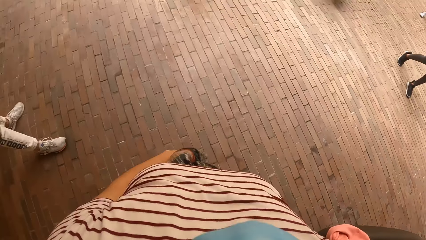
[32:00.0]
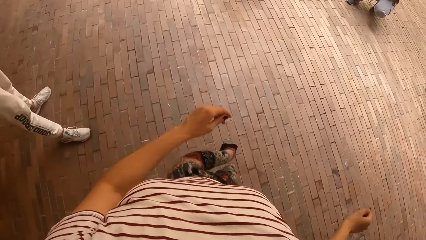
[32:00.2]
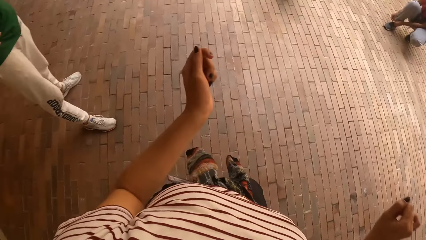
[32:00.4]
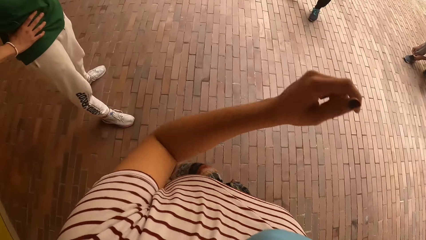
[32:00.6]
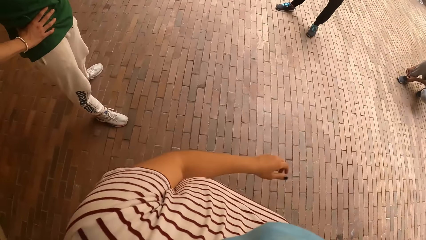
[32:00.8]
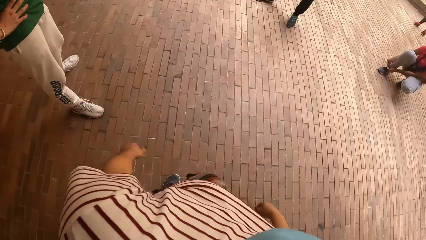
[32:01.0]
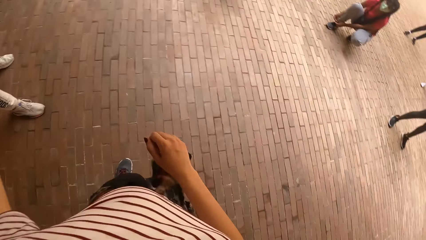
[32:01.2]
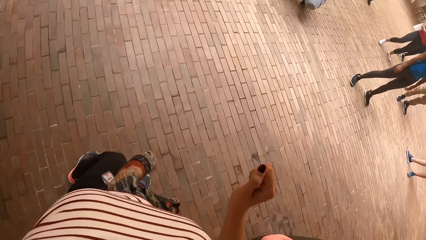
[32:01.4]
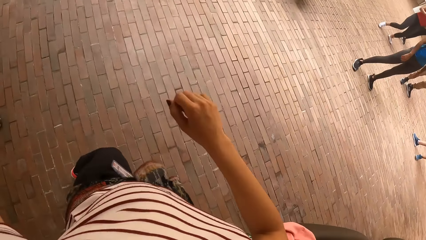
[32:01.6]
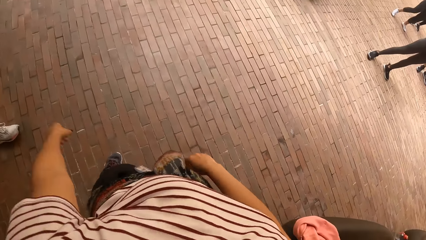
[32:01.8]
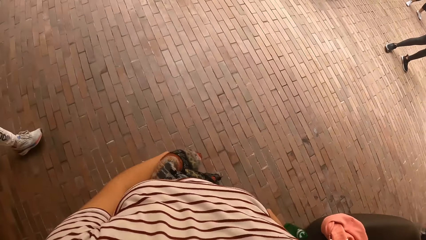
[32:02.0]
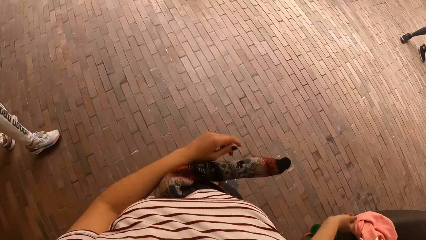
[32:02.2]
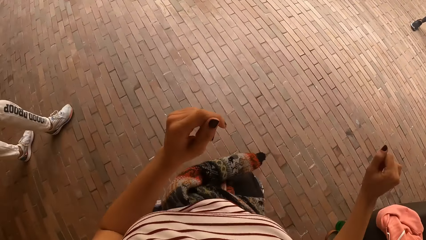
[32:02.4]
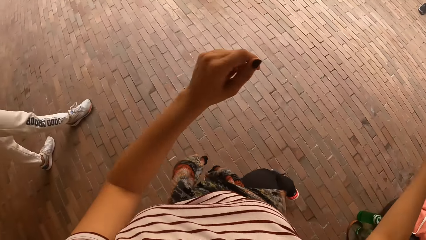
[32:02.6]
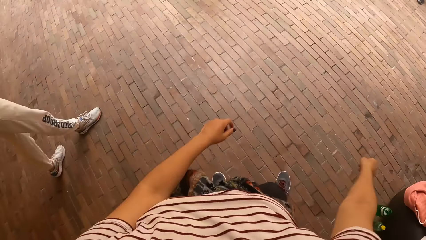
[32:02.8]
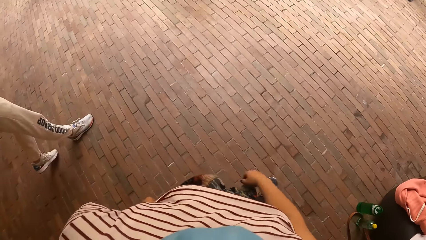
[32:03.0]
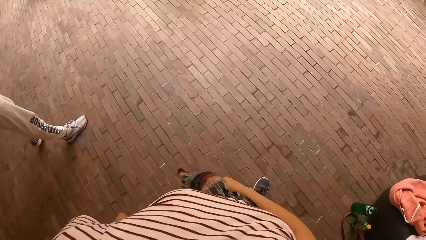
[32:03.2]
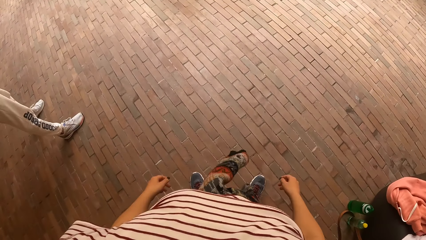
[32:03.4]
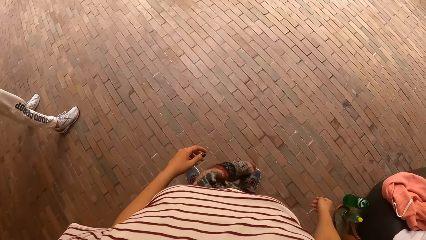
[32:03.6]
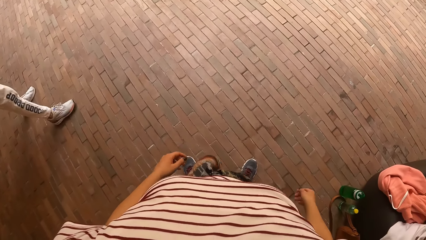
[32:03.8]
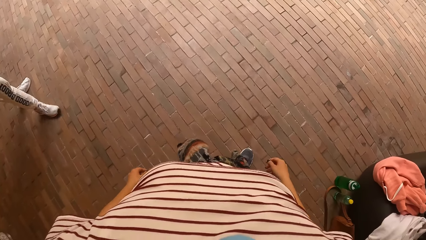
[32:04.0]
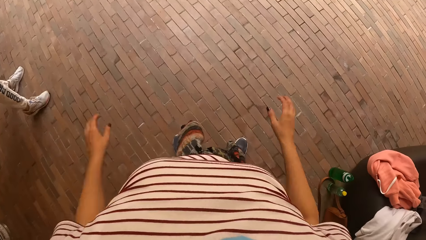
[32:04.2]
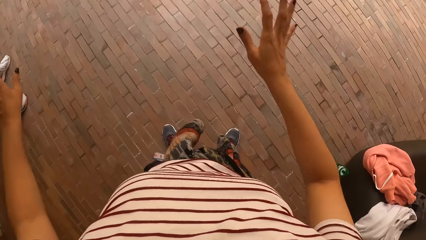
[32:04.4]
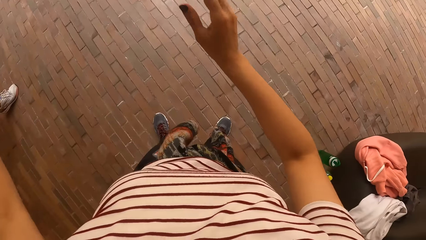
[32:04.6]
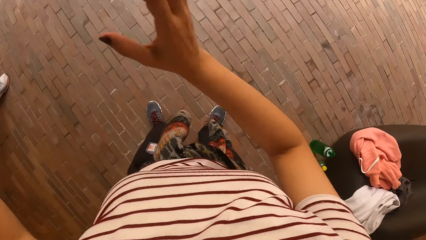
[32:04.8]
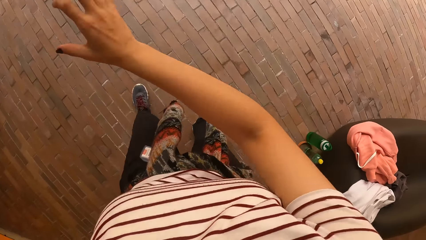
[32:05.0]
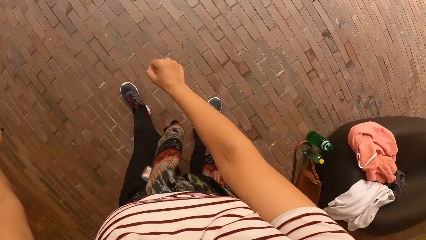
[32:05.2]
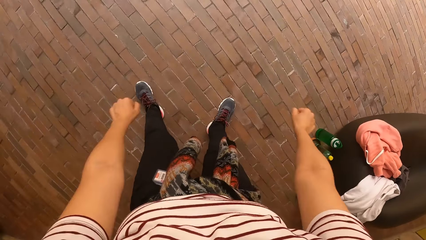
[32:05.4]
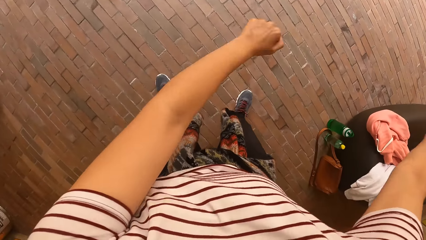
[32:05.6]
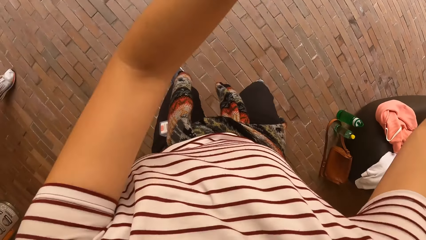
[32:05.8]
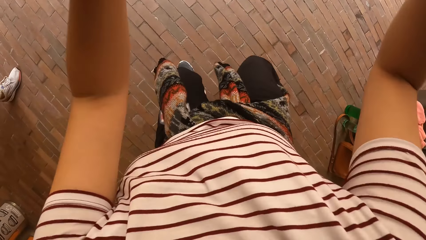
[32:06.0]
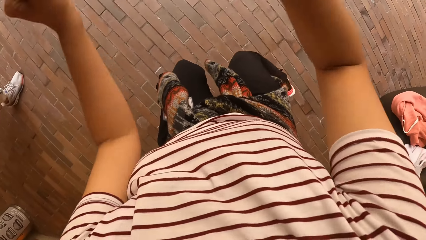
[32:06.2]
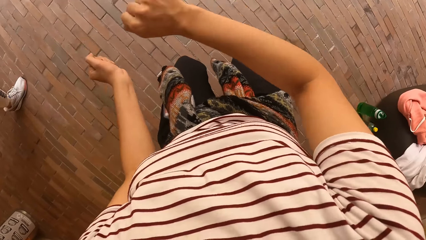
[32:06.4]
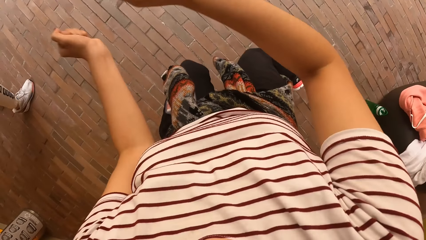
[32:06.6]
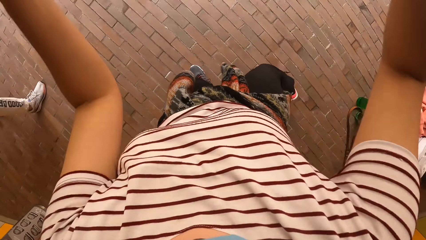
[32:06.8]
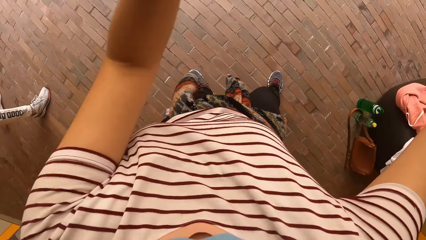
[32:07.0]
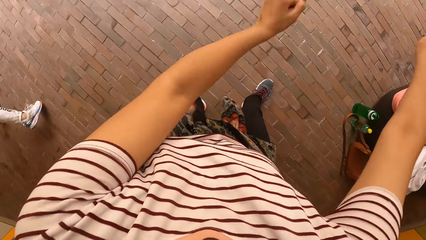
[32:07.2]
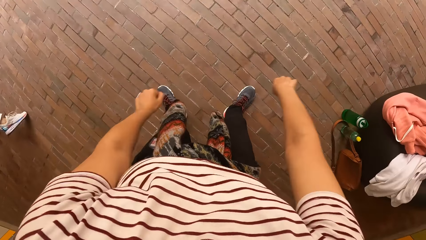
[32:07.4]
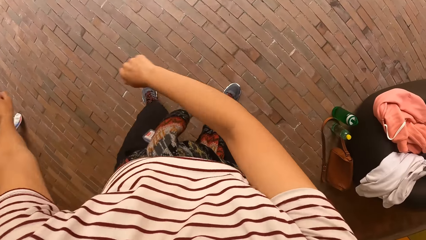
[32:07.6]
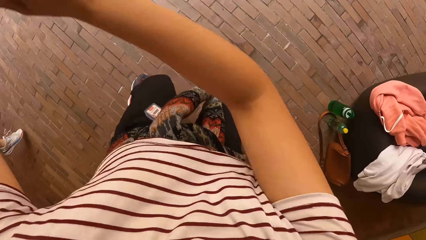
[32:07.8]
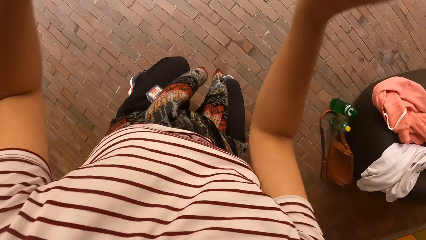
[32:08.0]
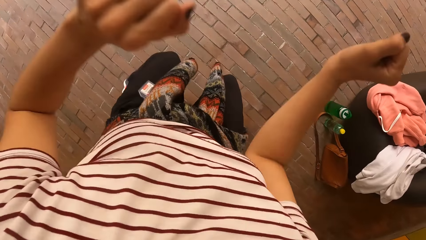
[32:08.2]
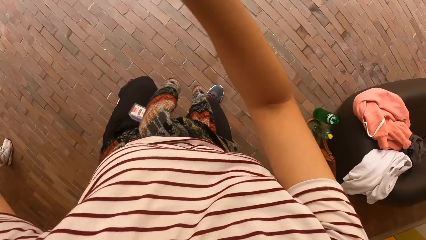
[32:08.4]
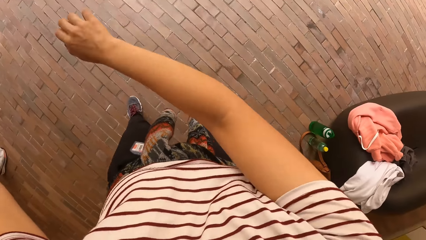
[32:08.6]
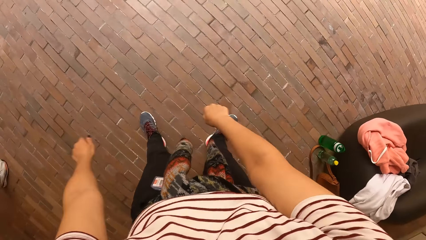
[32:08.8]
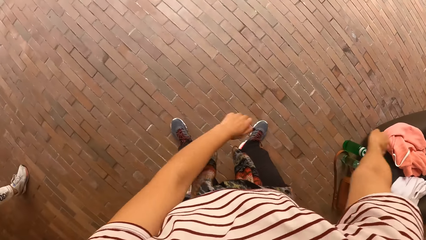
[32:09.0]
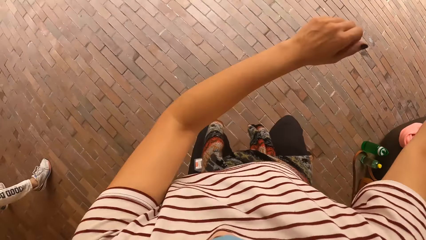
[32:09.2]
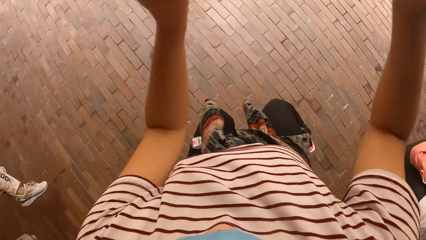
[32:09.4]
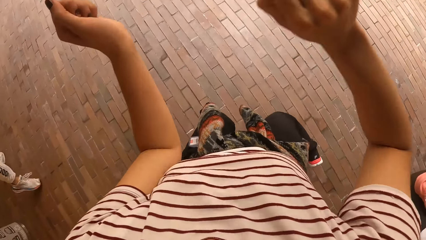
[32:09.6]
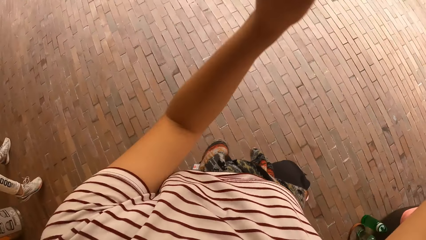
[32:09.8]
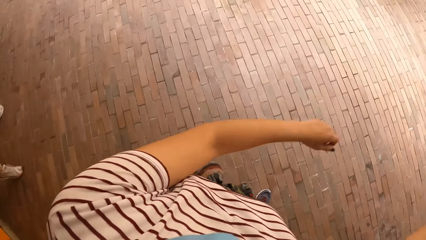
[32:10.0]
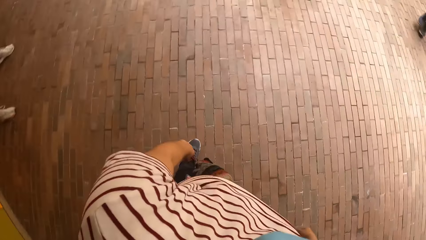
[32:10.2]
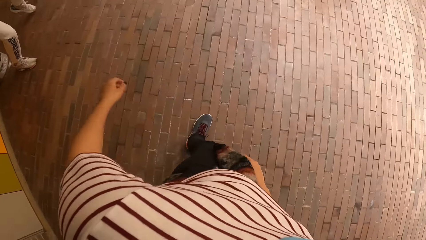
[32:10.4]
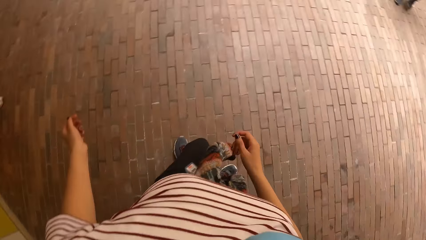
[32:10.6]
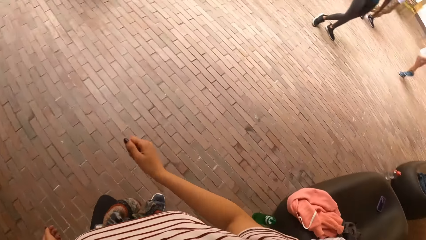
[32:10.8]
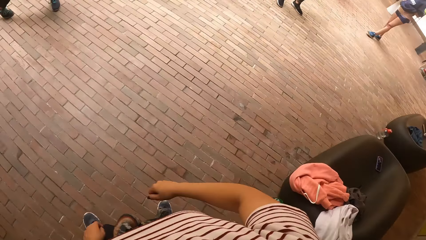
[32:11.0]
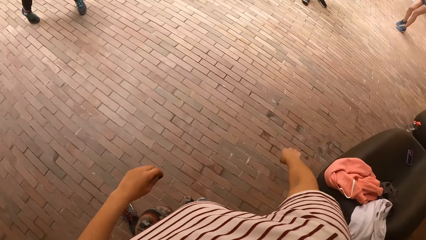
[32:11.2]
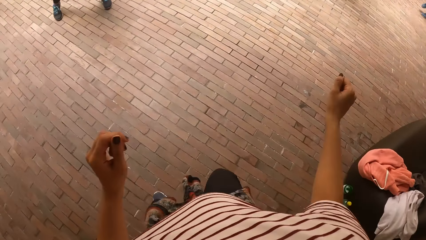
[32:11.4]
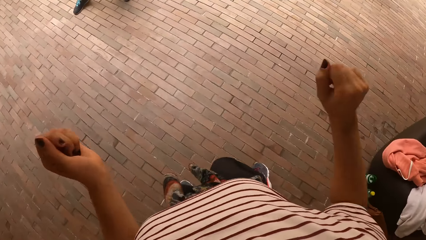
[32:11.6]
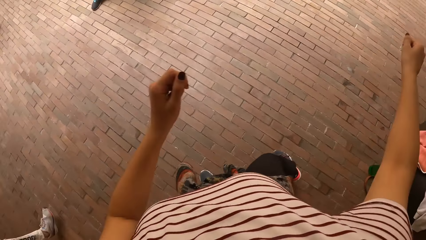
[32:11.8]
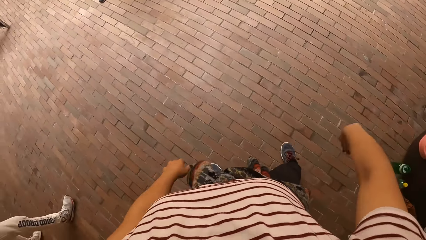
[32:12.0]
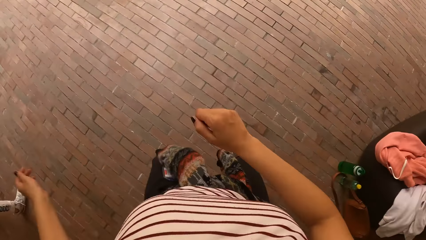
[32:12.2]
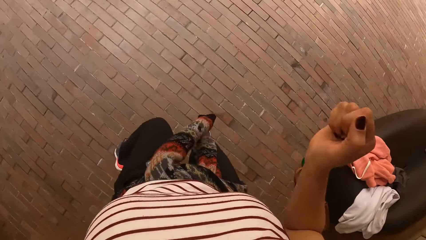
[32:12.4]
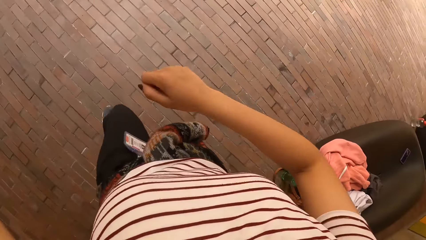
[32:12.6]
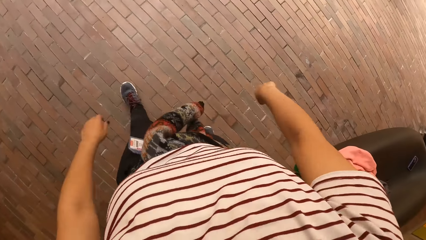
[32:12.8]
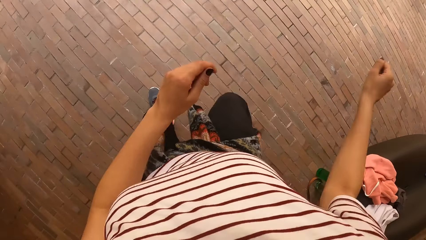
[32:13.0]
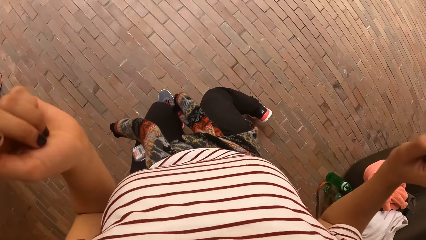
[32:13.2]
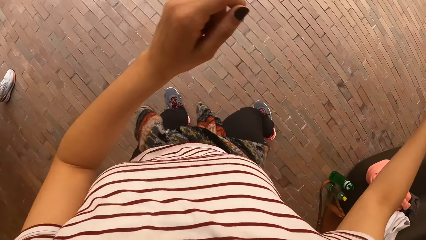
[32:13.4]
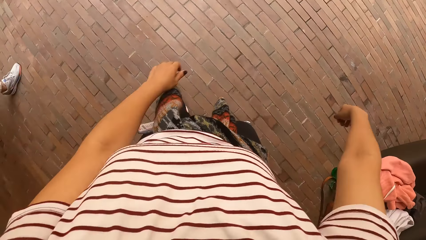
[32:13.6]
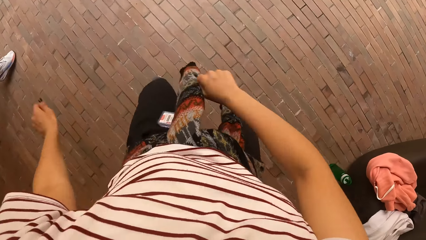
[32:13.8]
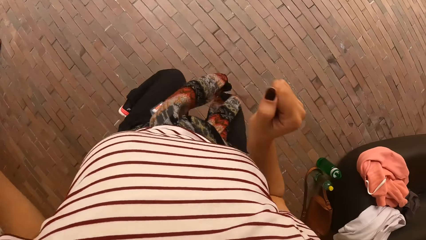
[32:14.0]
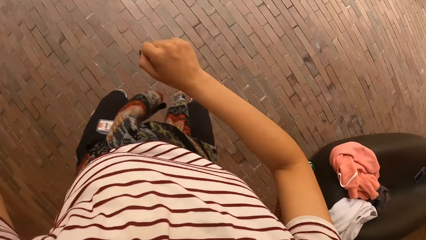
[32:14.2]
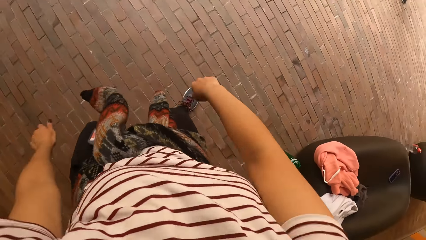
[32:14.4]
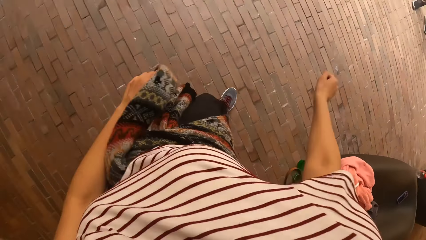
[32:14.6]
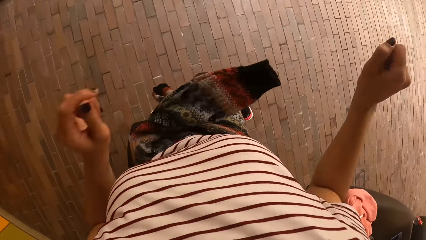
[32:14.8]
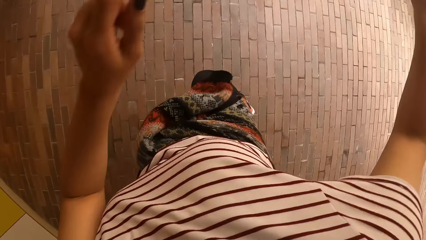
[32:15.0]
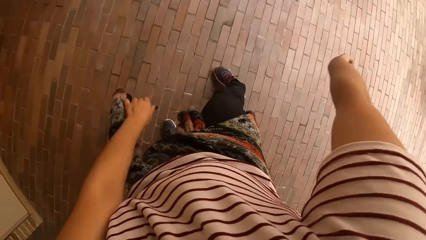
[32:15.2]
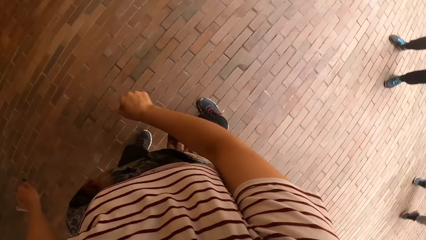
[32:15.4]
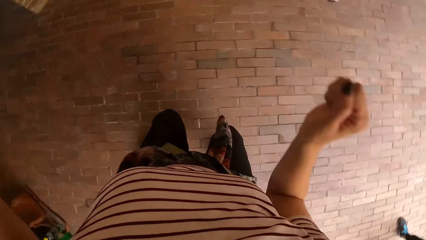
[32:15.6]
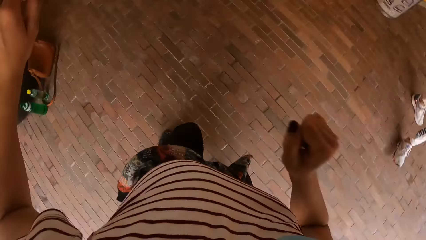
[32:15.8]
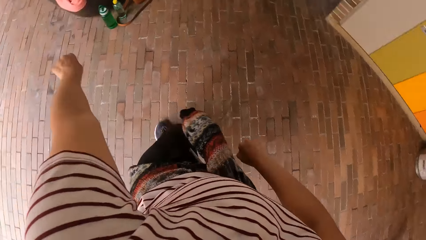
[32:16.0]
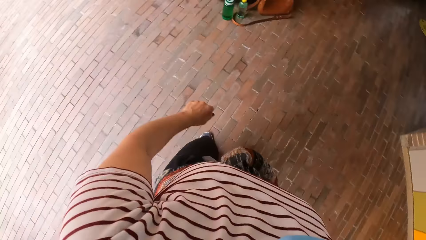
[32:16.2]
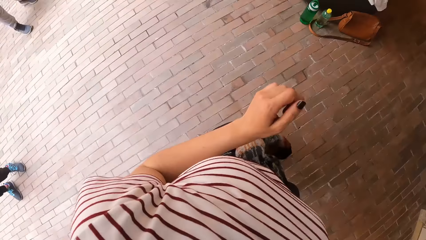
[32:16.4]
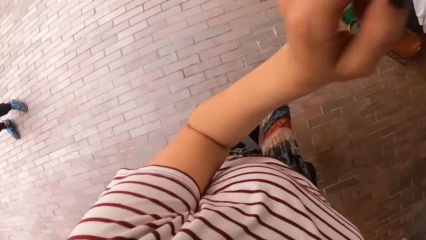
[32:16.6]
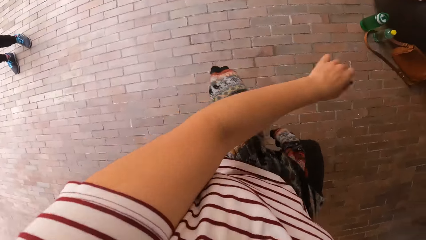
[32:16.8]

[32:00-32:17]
A man walks. The camera wearer moves their hands. The man moves his legs. The camera wearer dances.
